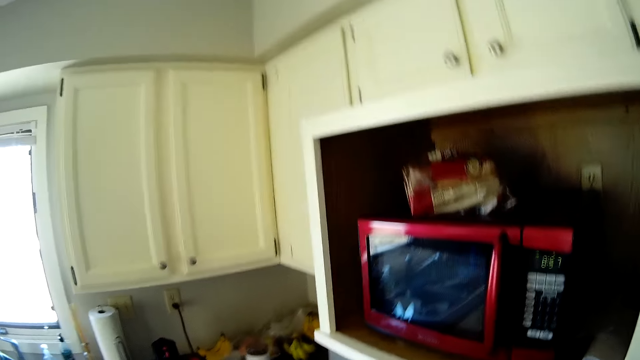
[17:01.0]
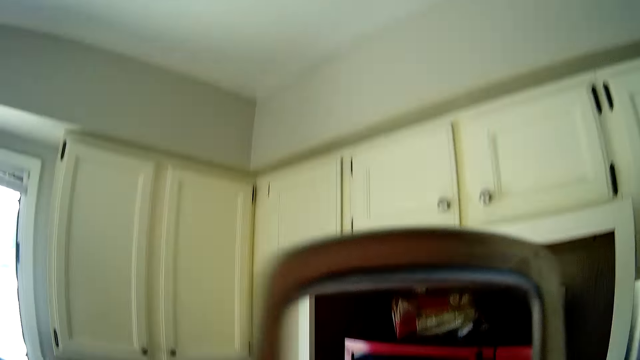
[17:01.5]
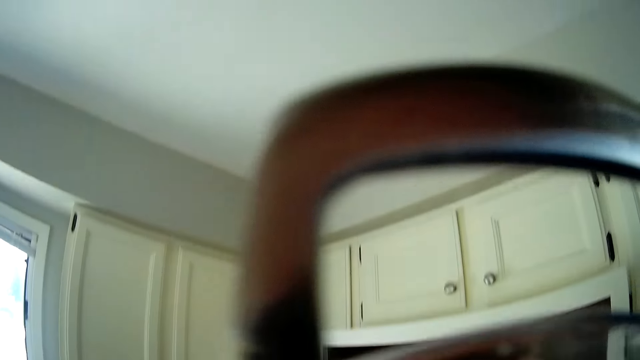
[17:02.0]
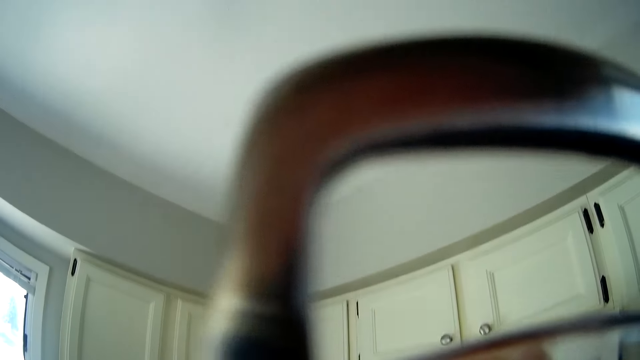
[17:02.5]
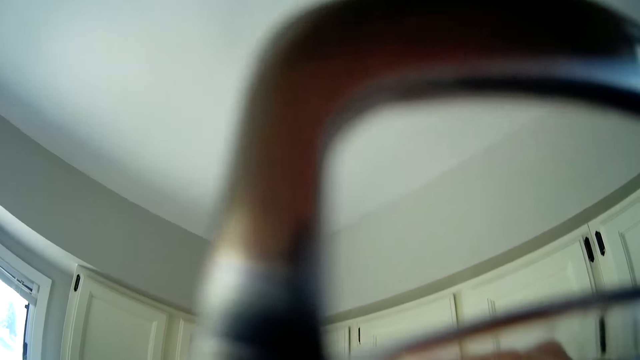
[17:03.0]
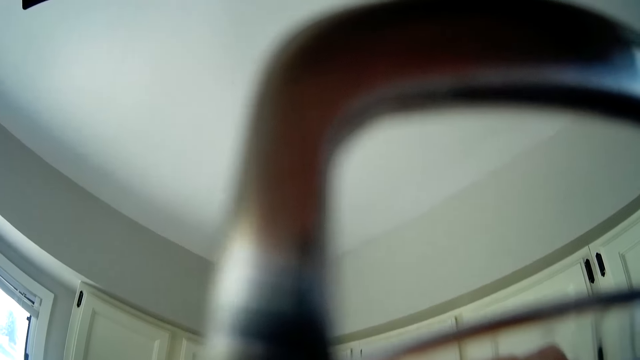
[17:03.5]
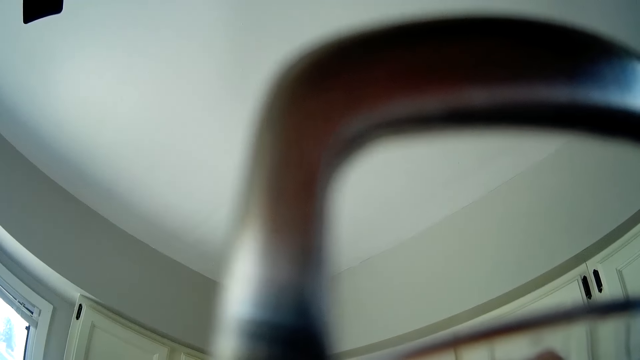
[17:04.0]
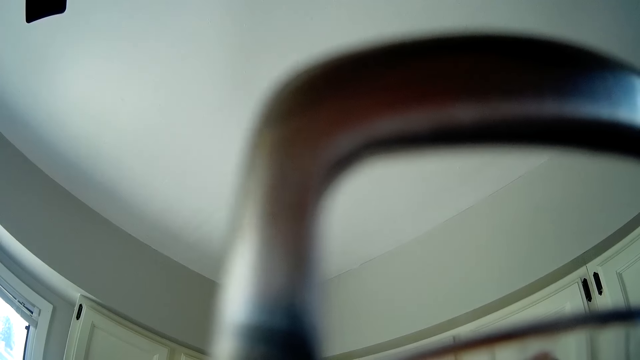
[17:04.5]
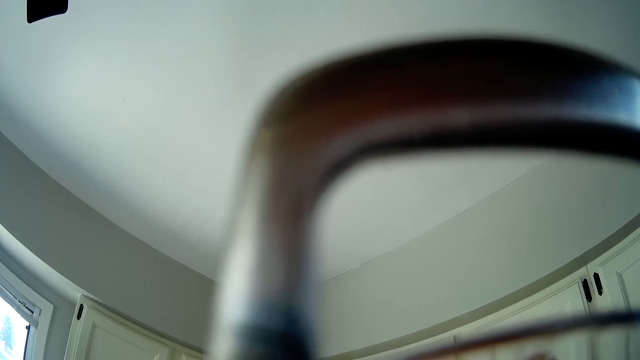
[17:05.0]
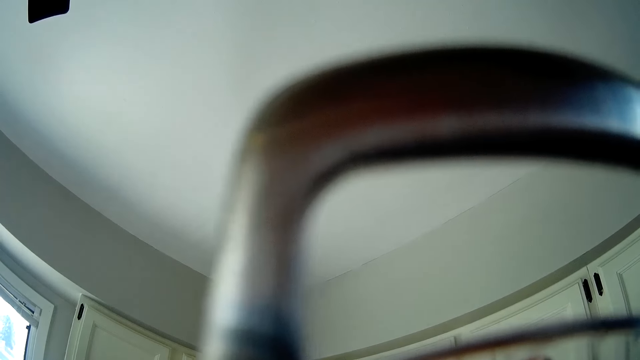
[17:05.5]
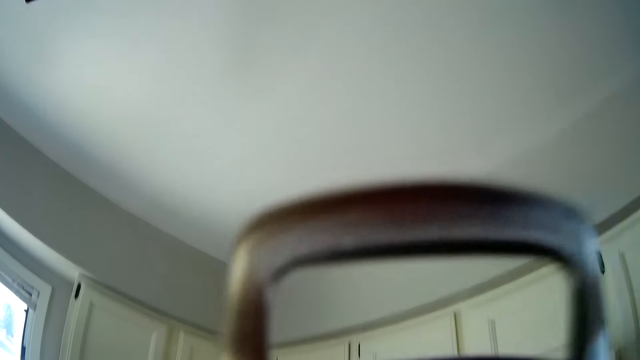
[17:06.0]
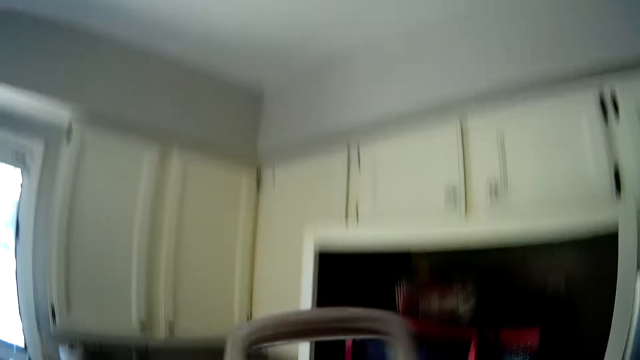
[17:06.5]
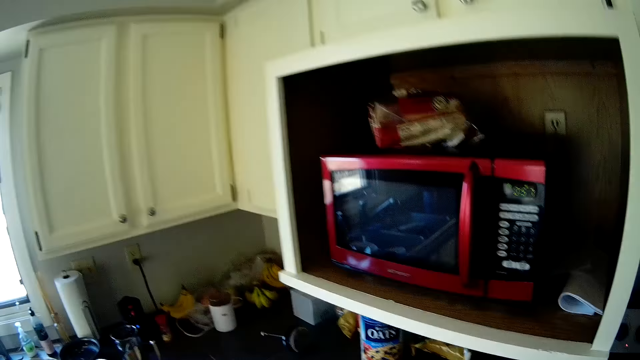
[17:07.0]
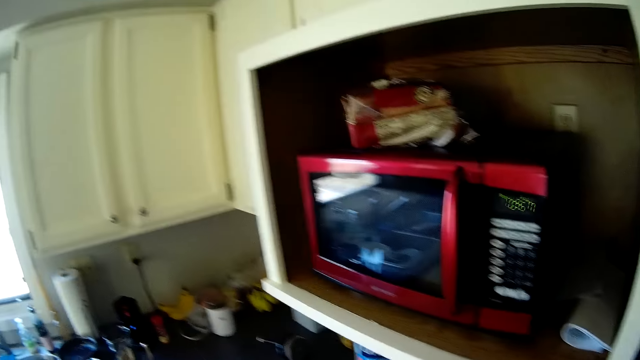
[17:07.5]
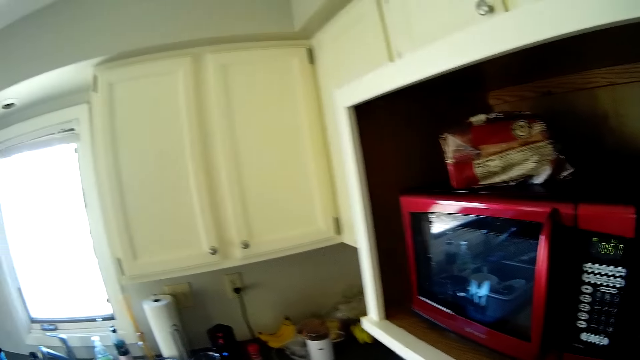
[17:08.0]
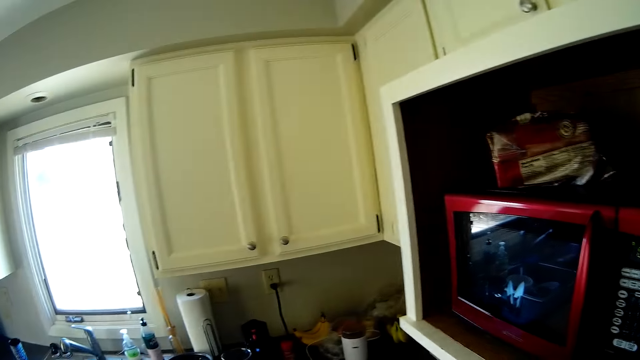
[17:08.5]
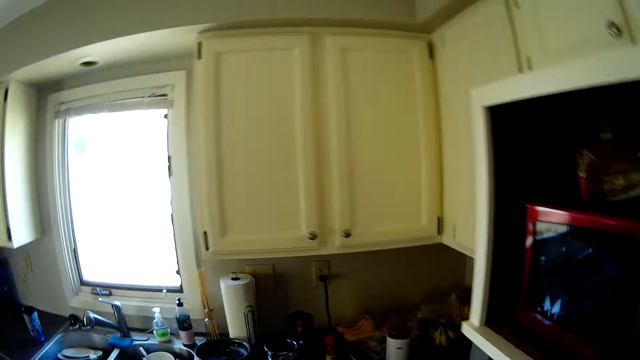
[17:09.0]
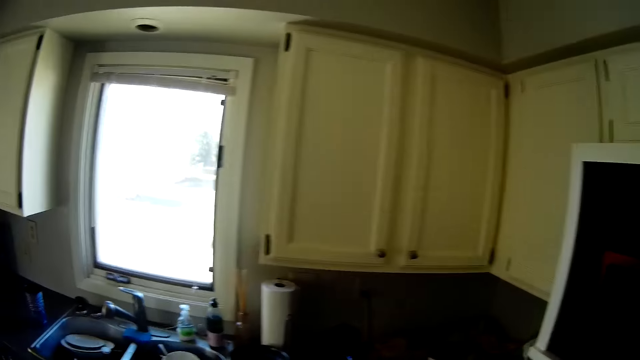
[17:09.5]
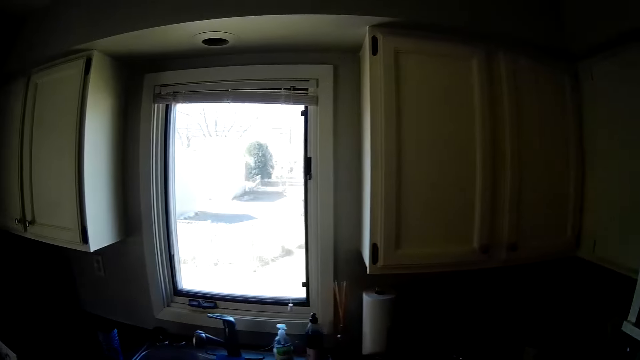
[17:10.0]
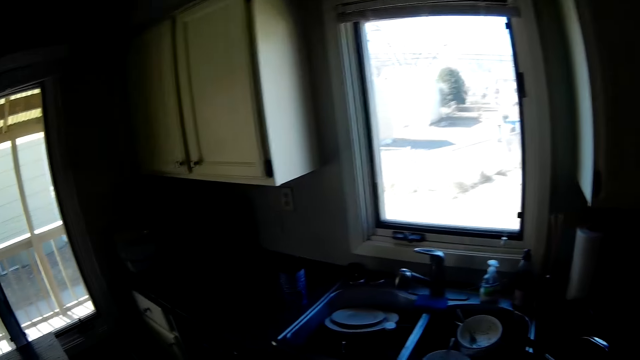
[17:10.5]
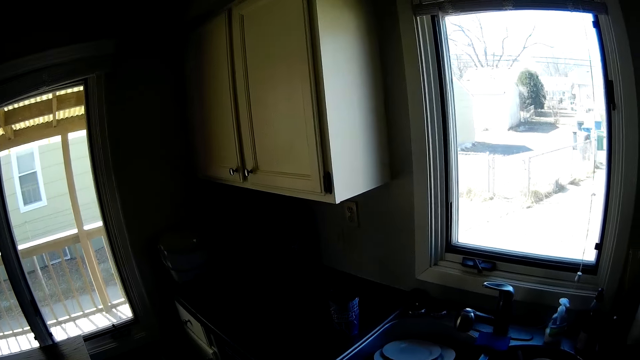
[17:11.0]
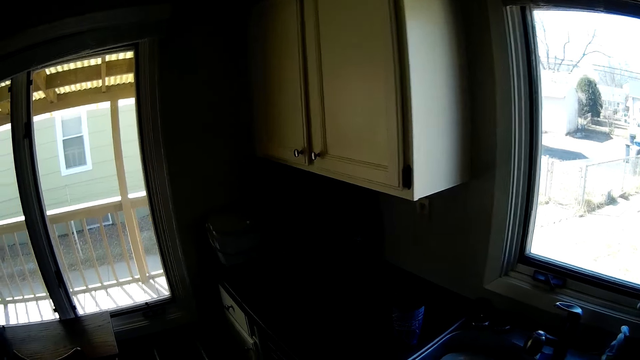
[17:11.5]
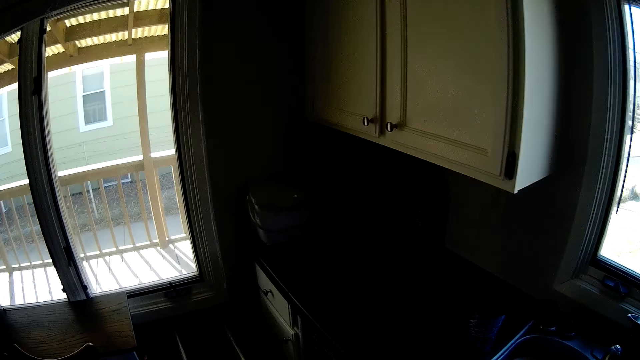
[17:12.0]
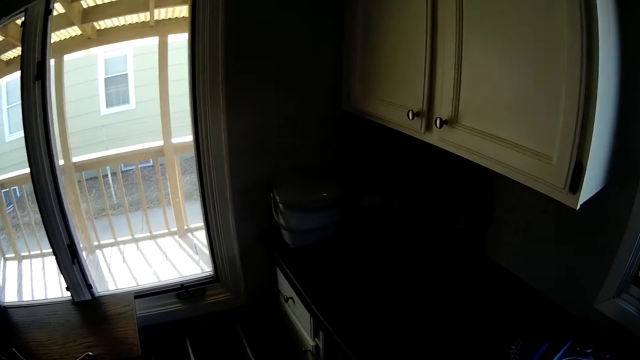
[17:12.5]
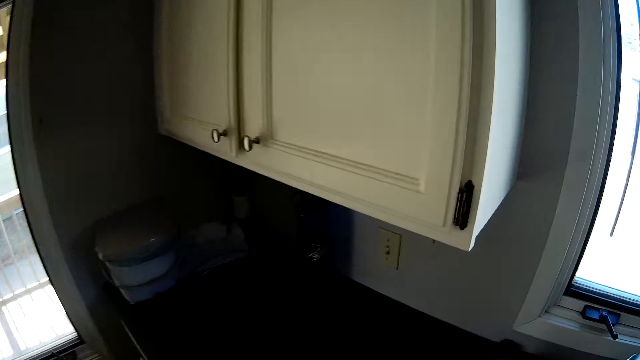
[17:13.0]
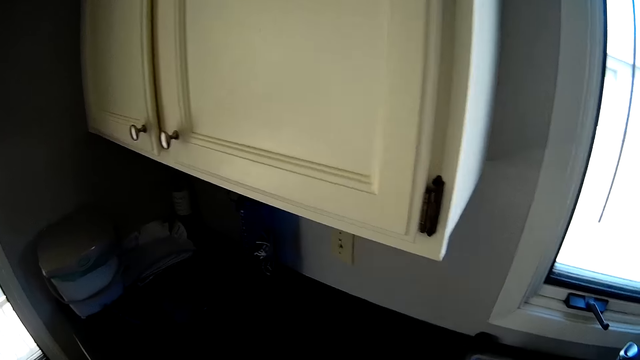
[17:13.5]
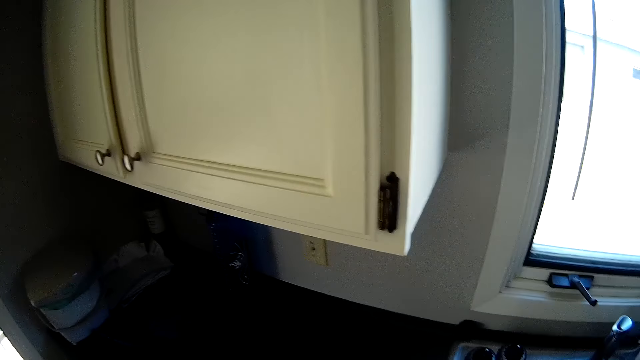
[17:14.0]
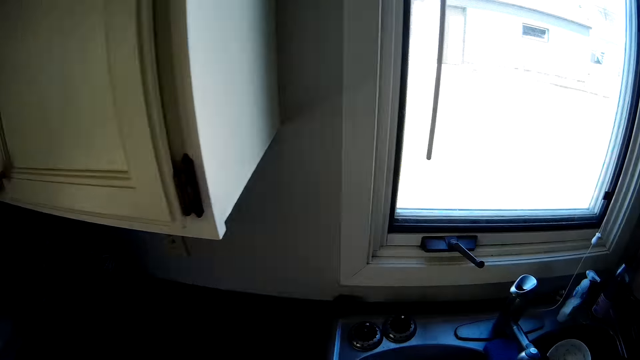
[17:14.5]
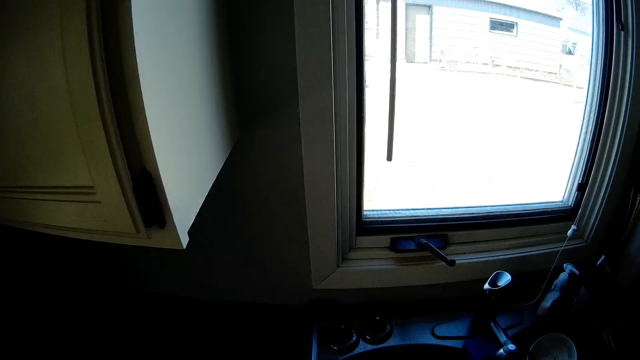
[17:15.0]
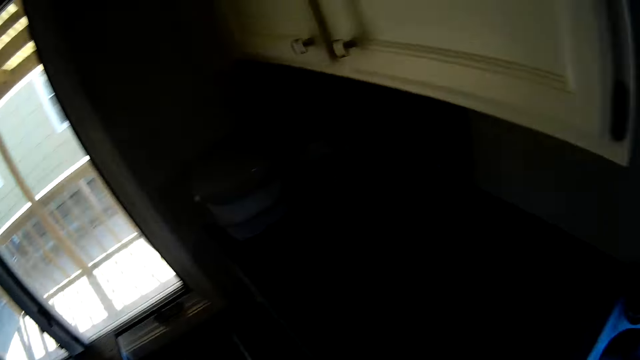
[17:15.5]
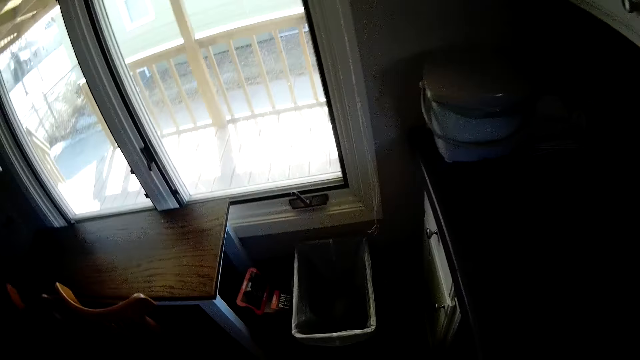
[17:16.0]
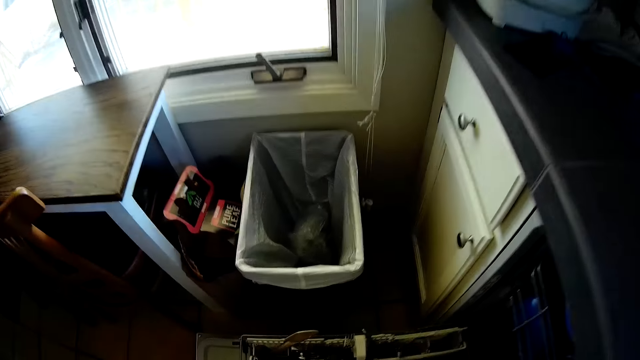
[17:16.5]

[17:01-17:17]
The camera wearer drinks from a cup with both hands. They move around the kitchen. They stare around the kitchen.

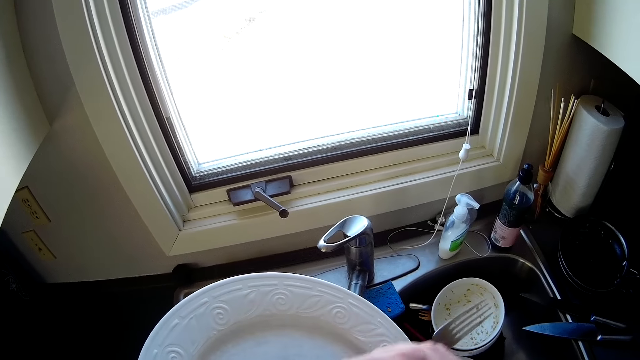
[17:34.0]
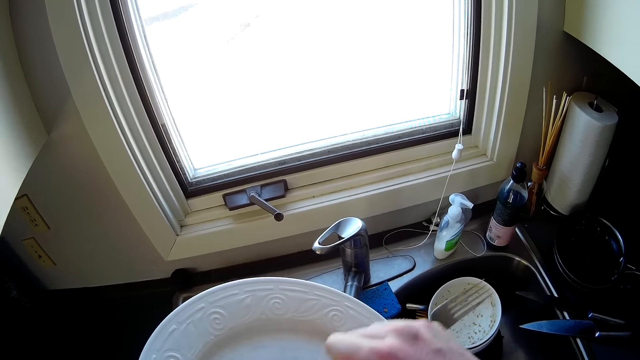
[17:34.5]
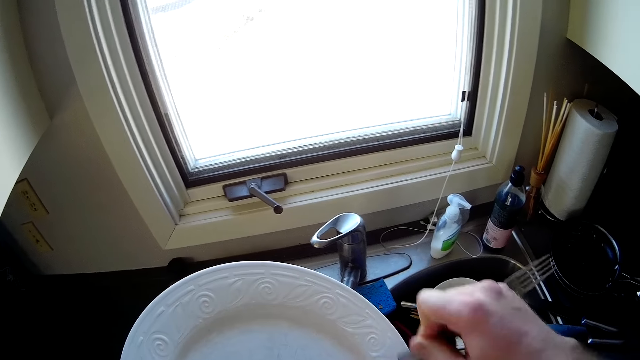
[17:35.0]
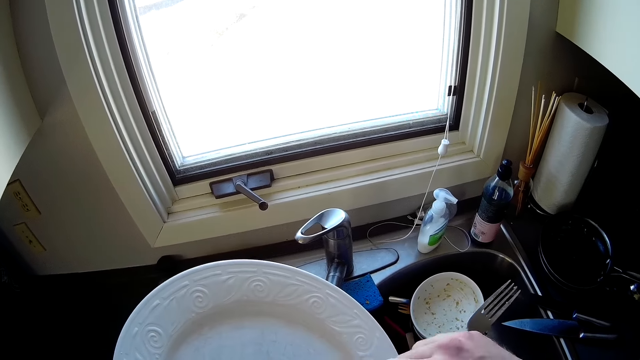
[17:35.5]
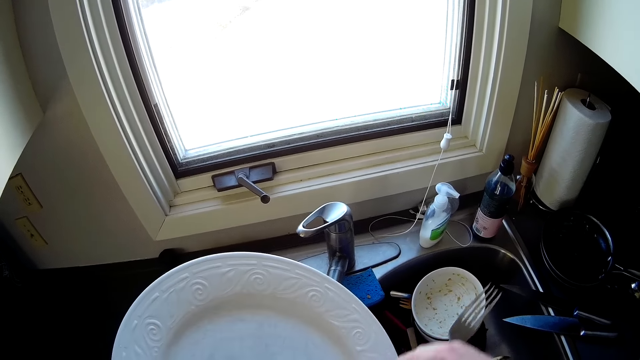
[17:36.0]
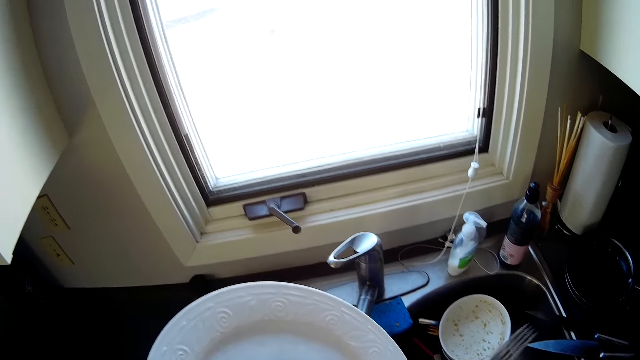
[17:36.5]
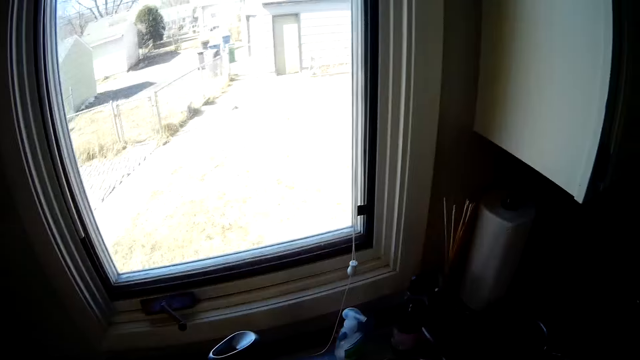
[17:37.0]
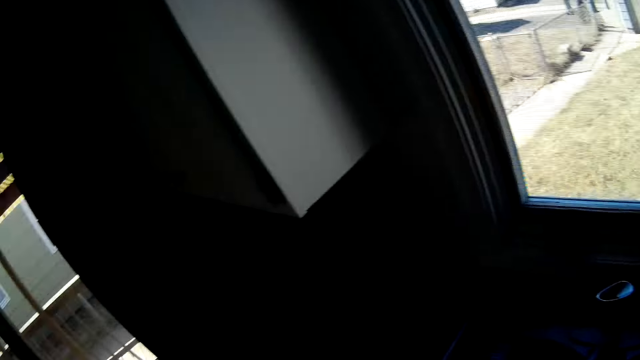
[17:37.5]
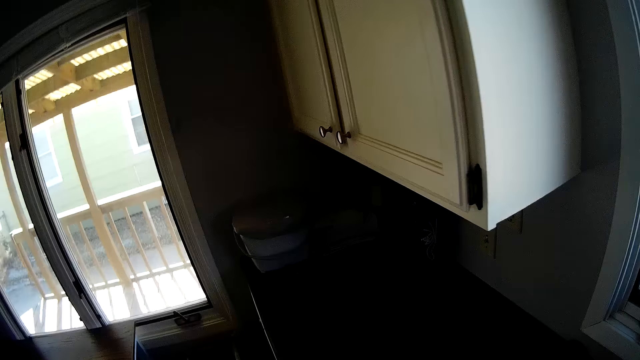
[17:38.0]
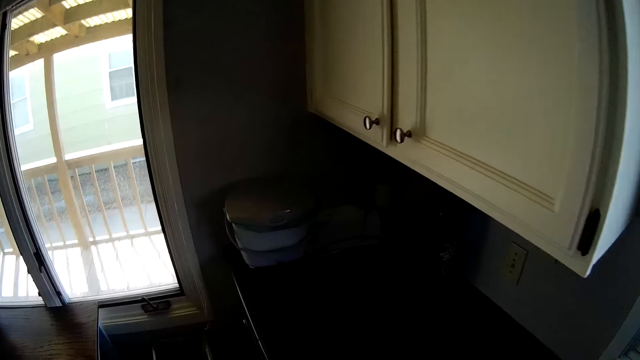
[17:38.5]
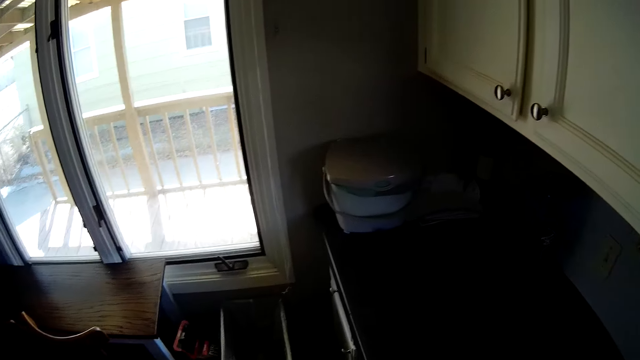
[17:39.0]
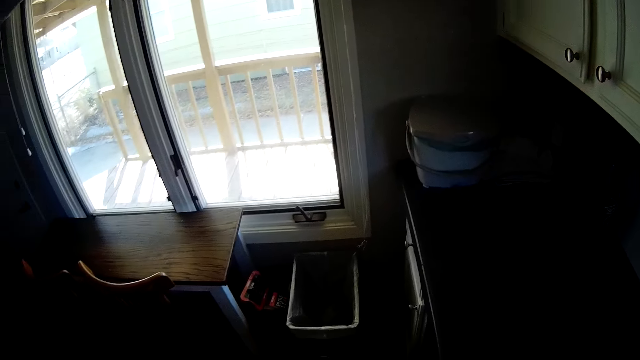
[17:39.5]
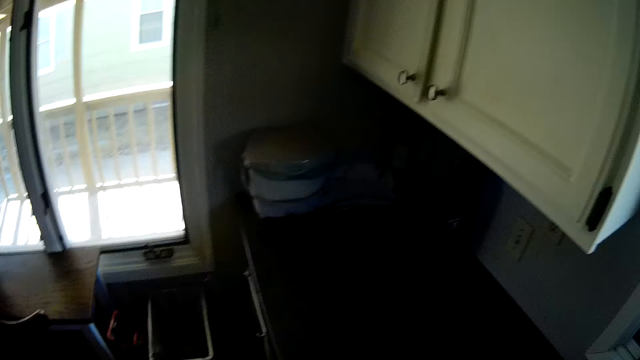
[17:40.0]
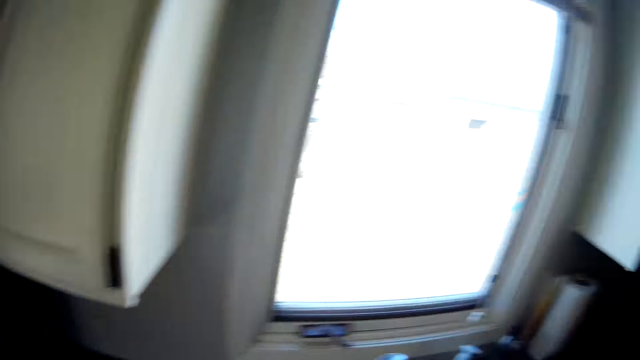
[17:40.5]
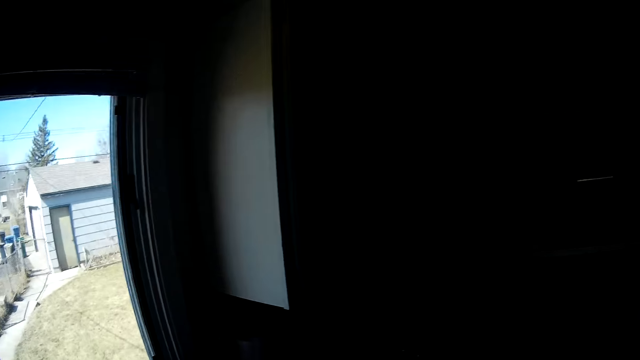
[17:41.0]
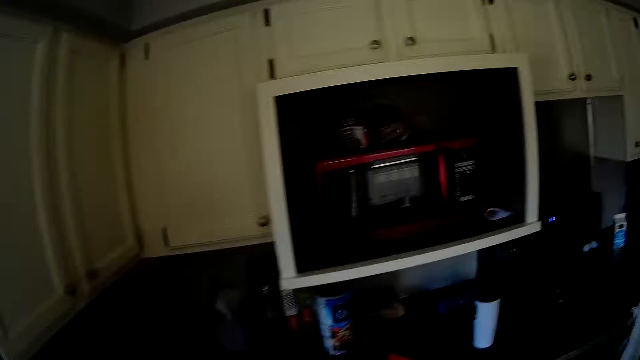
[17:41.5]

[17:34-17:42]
The camera wearer stares around the kitchen.
